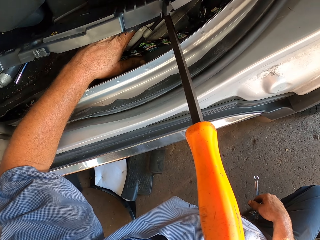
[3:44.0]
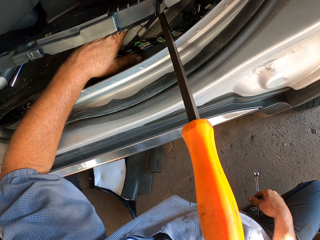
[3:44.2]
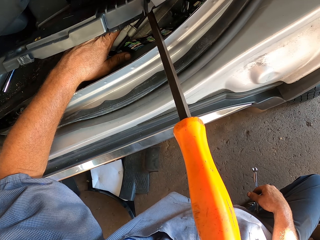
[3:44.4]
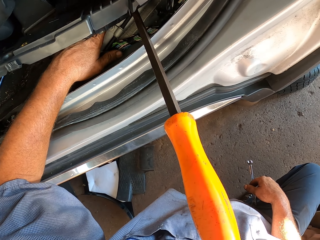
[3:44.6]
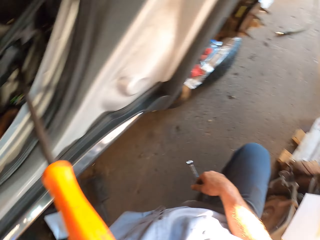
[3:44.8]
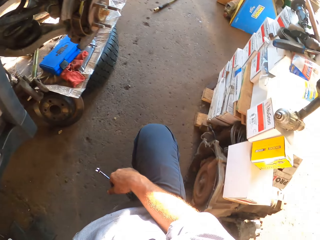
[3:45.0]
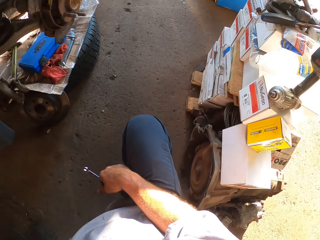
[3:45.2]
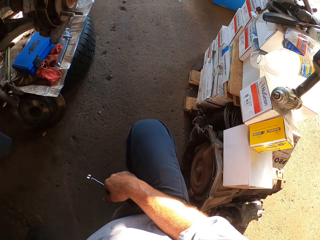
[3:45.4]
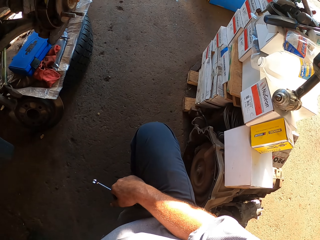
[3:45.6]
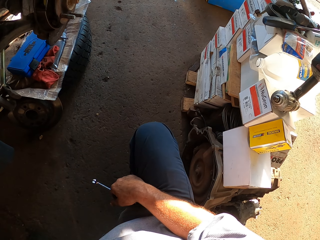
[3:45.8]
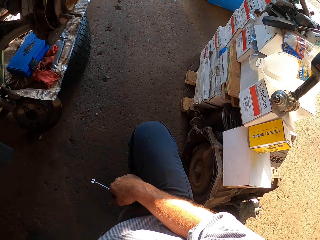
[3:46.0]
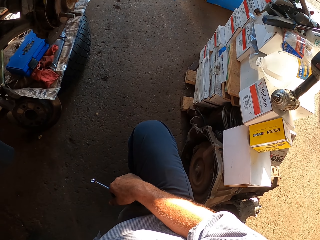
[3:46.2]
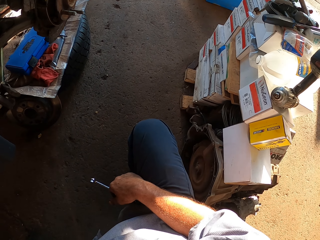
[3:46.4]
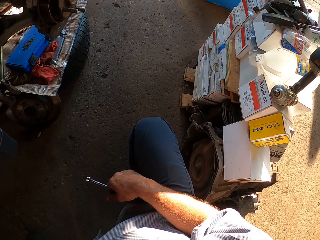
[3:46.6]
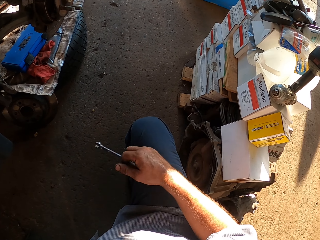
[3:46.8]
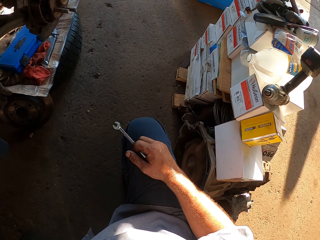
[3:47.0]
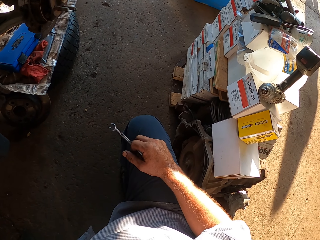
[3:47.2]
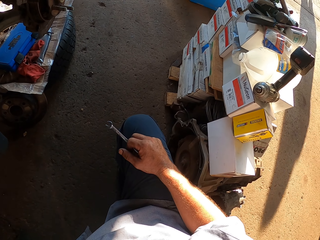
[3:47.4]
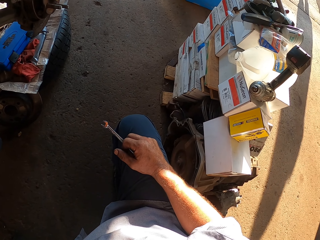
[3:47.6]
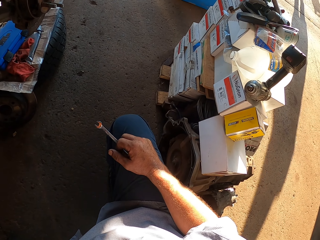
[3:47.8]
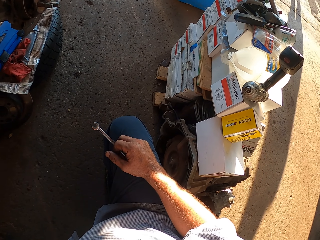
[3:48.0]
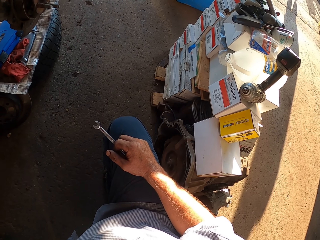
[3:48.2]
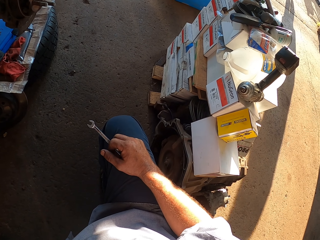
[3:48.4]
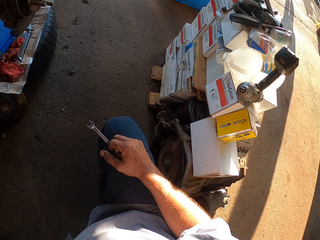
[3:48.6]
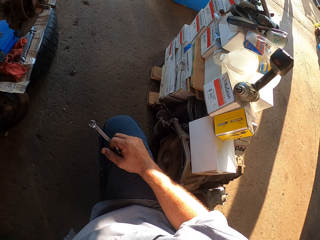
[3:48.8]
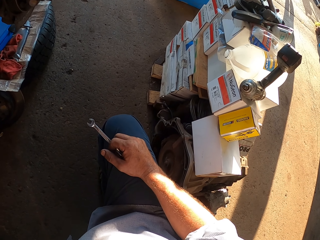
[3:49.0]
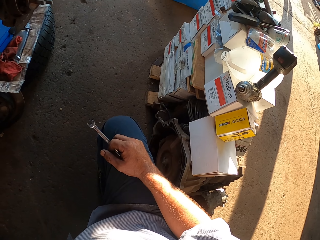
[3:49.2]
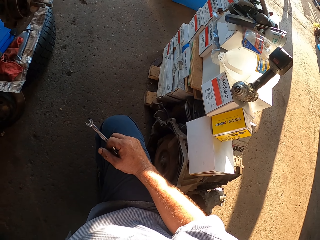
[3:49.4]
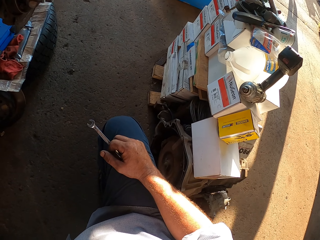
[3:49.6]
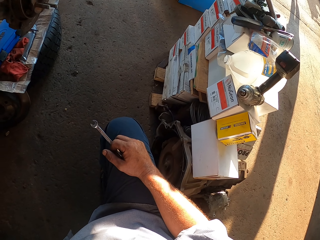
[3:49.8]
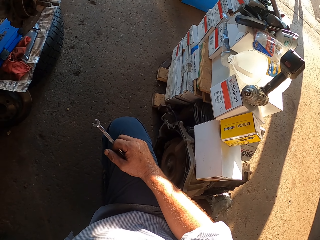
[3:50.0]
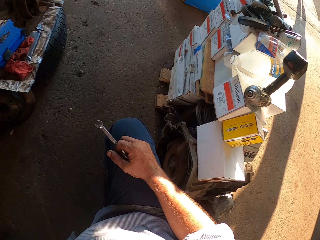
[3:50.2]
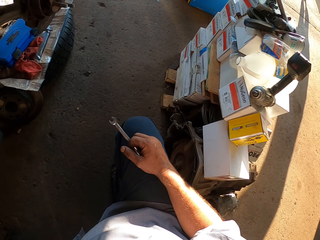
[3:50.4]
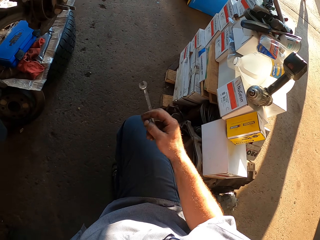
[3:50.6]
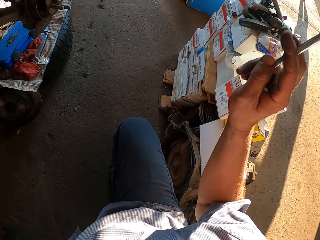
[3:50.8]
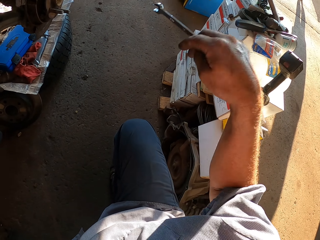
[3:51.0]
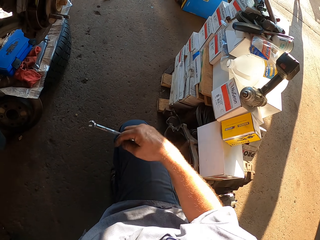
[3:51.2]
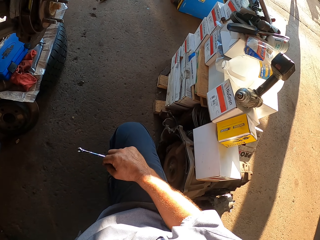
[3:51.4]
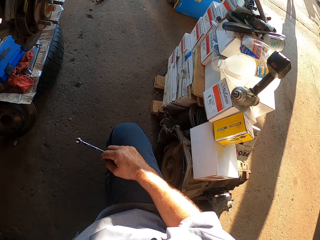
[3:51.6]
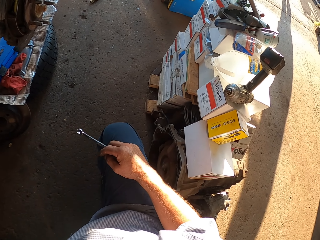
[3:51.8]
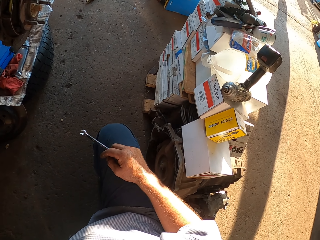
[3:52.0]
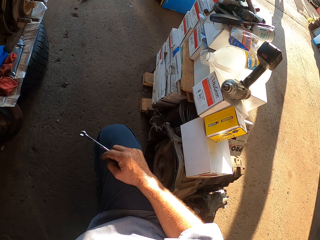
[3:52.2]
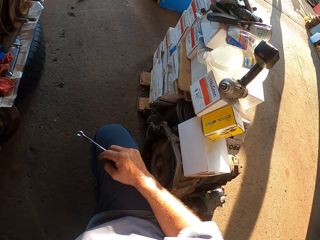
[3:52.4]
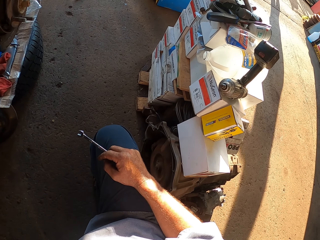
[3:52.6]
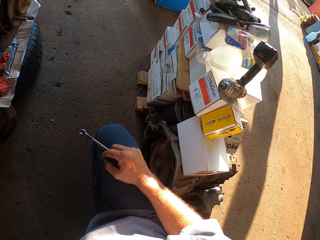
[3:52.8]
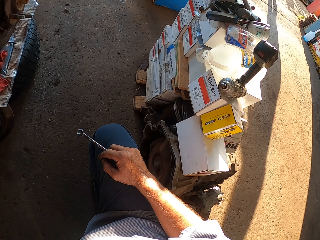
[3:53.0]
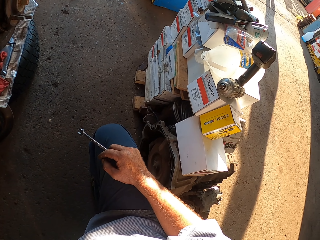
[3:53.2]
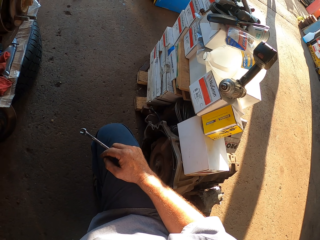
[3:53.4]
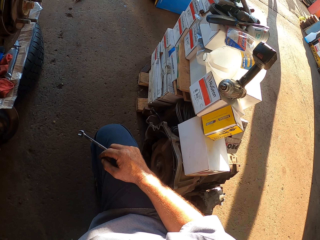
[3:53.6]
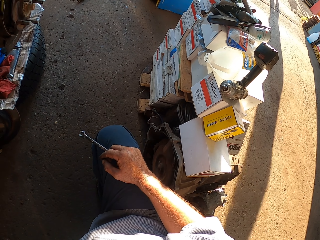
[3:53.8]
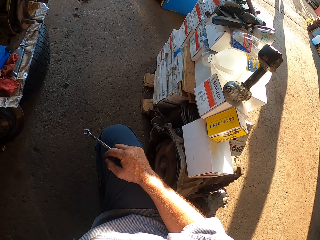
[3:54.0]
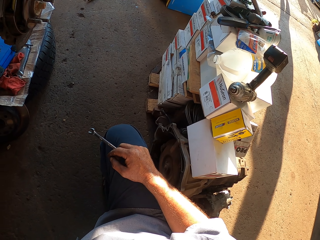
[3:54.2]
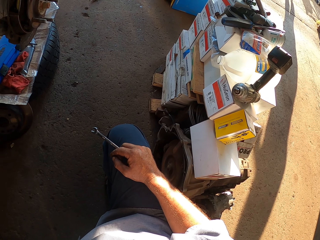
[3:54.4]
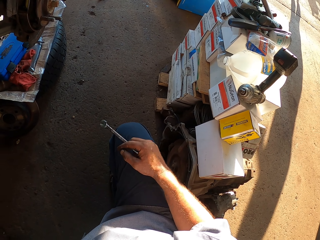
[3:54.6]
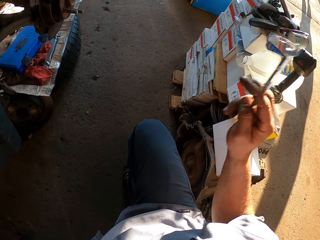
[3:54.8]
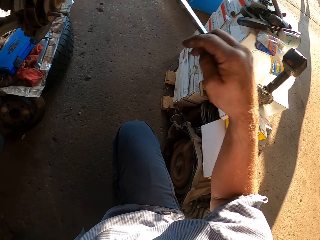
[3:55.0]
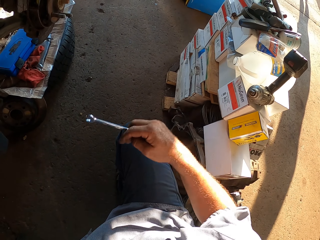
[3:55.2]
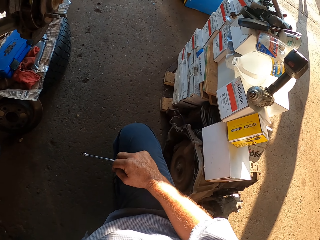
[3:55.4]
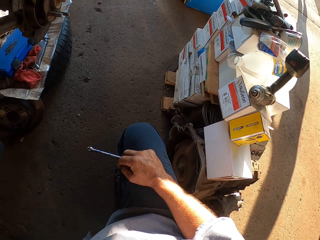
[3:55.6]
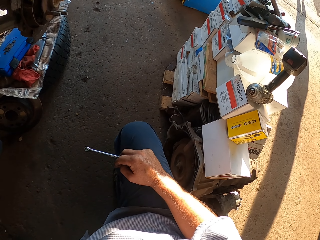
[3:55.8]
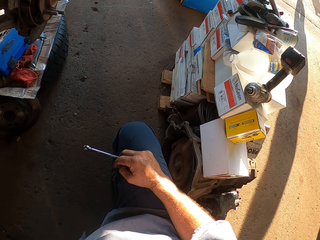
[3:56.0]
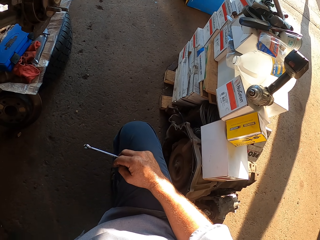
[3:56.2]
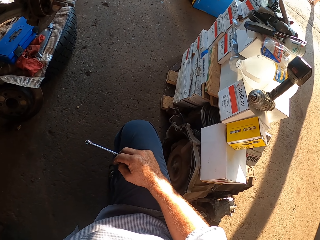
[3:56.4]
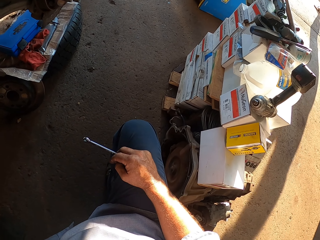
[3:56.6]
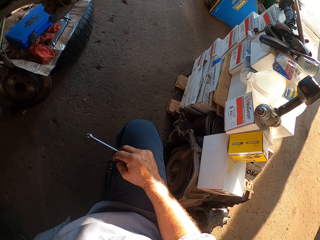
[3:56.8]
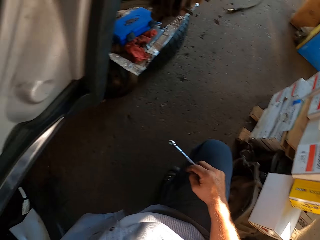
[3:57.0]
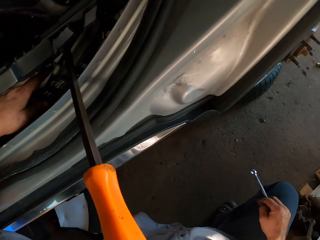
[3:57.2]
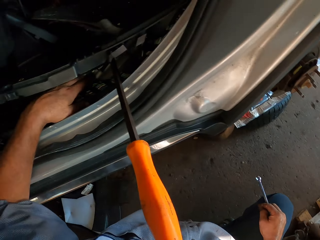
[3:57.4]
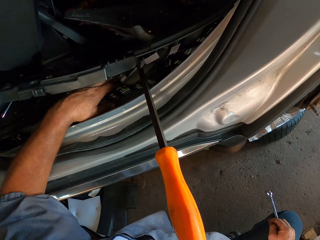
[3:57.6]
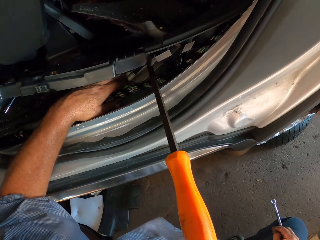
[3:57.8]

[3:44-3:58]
The camera wearer looks around the garage. He places his hand on his leg. He looks around the garage. He moves his hand. He places his hand on his leg. He looks around the garage. He moves his hand. He places his hand on his leg.

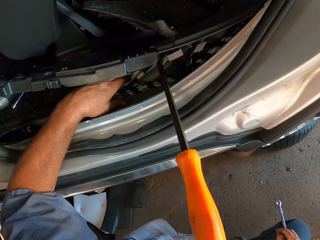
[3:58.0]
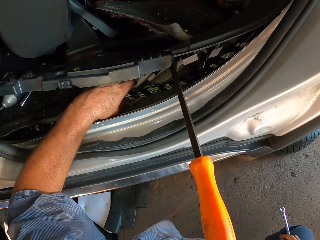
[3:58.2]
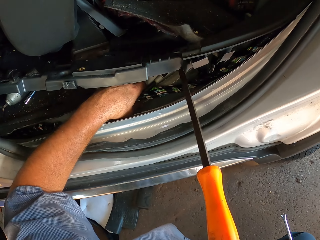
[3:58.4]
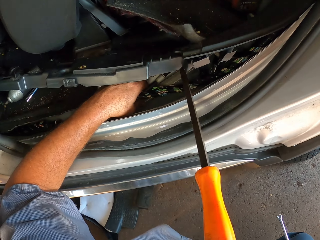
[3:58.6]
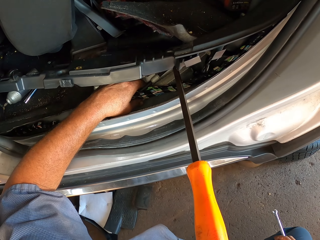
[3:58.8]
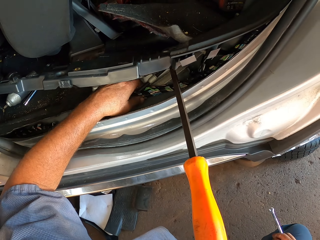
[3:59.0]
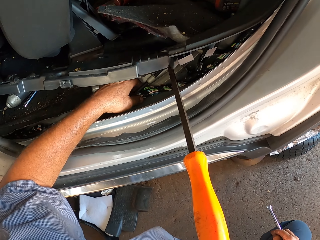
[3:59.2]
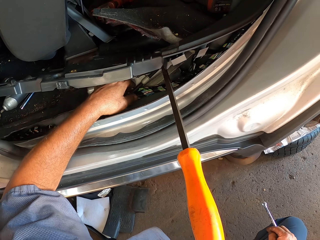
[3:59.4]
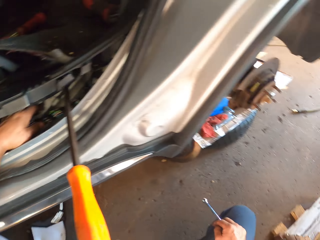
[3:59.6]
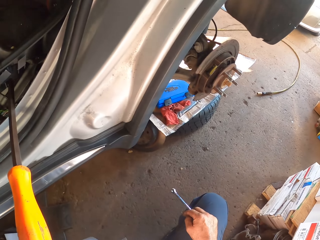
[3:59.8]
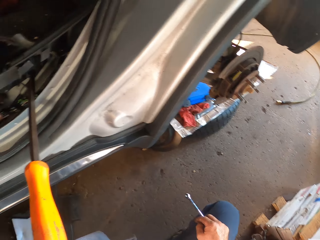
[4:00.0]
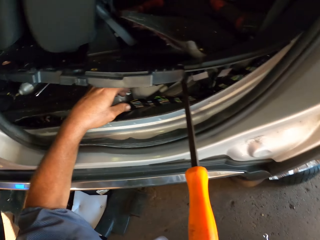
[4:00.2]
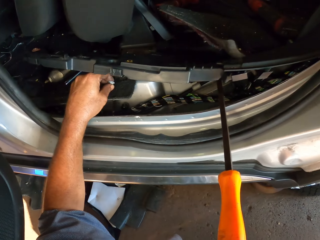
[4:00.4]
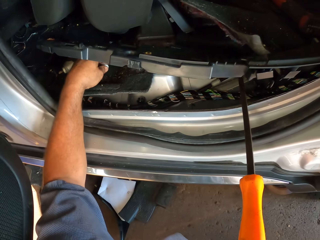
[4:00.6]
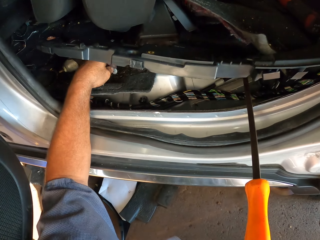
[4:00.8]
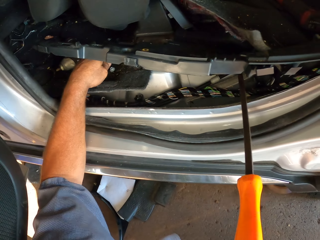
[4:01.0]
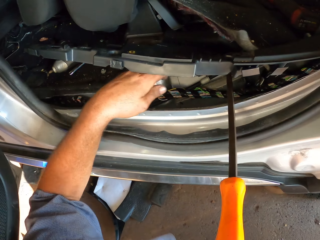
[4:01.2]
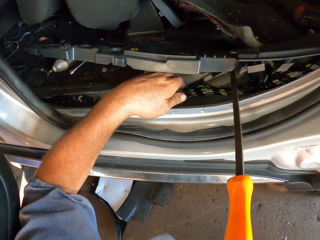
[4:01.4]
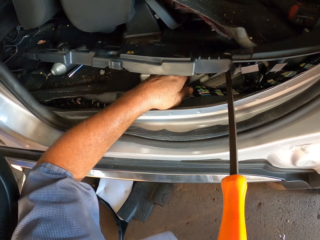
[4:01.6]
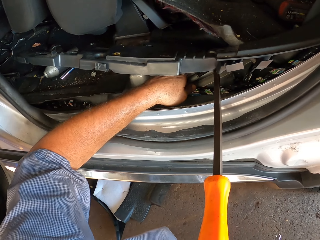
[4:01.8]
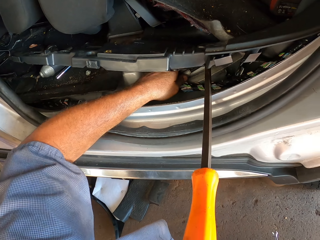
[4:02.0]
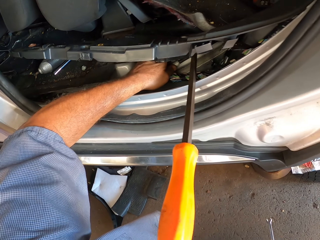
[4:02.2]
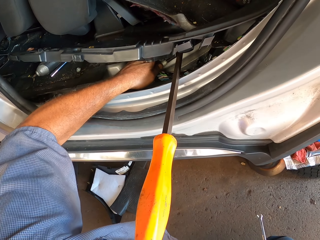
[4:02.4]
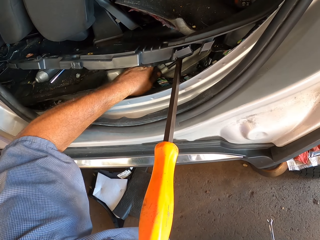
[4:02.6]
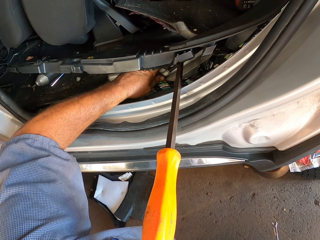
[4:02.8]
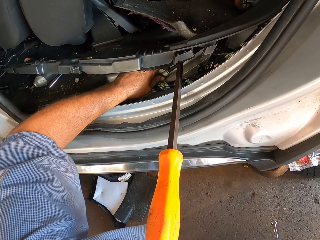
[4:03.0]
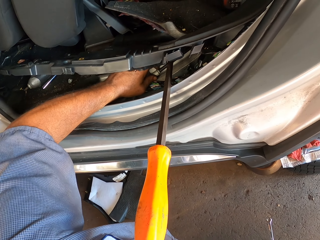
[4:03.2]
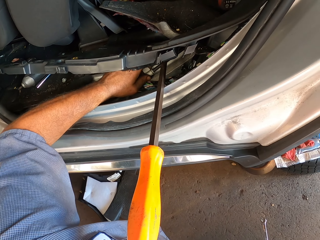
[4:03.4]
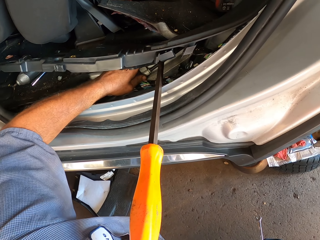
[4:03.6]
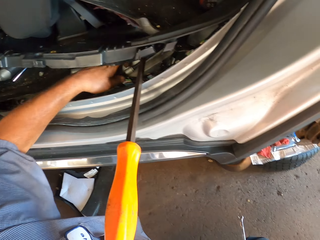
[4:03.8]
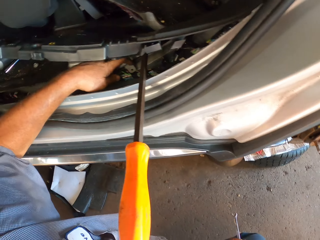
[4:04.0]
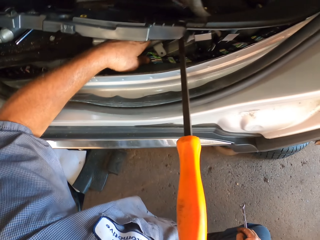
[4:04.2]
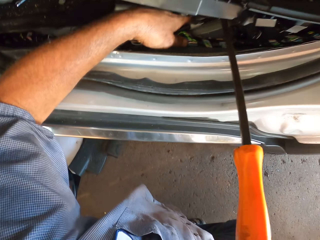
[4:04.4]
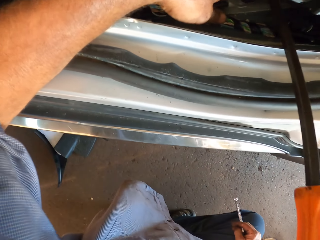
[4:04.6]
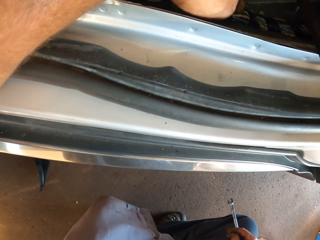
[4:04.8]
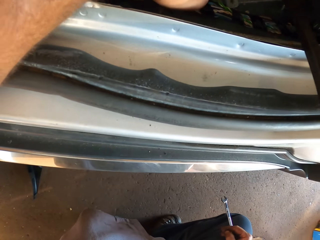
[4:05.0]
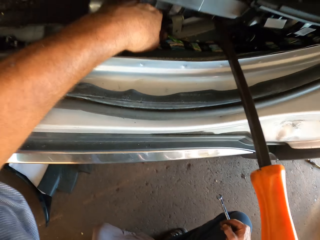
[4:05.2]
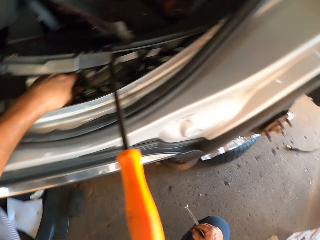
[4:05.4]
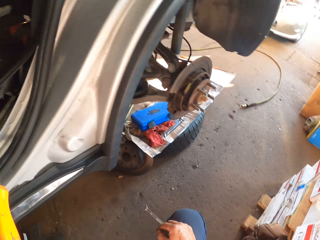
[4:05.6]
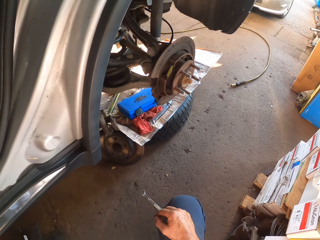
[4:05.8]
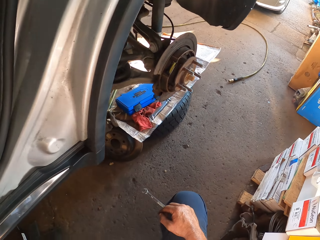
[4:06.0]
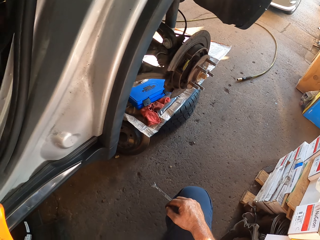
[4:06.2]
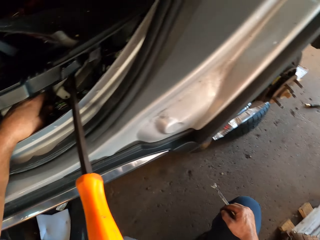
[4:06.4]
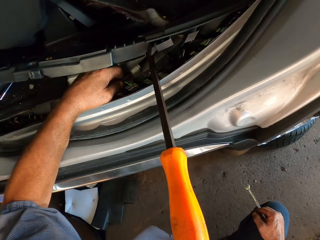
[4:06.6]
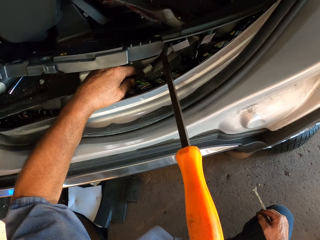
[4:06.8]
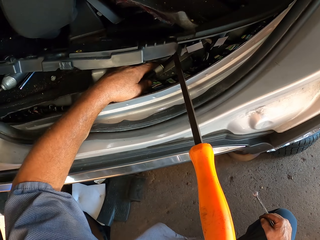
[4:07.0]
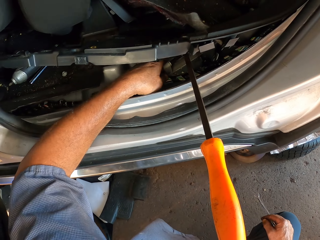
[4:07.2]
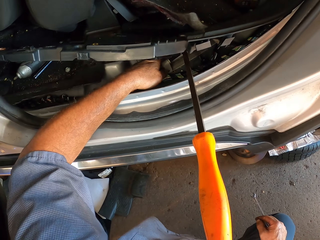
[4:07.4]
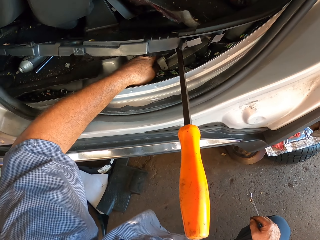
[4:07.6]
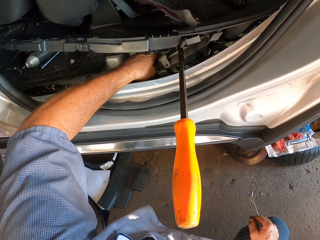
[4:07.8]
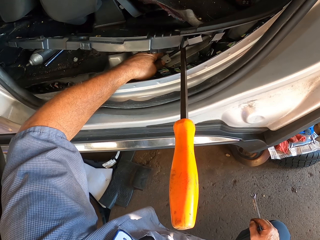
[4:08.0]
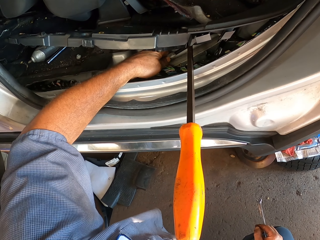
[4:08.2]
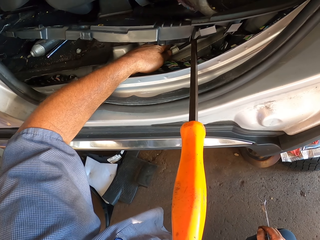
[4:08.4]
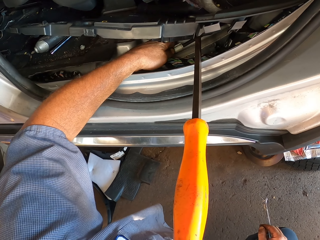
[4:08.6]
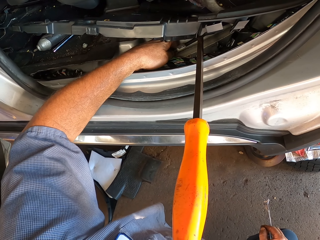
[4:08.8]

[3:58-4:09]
The camera wearer picks up the button. They place the button on the car. They adjust the metal. They look around the garage. They adjust the metal.
